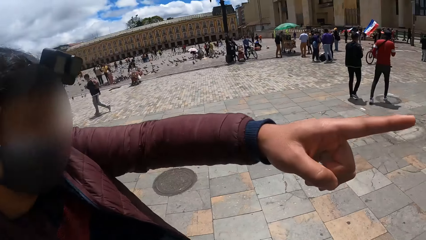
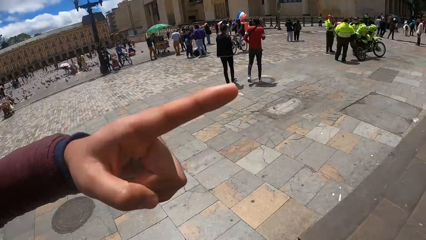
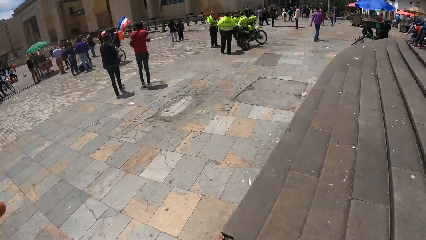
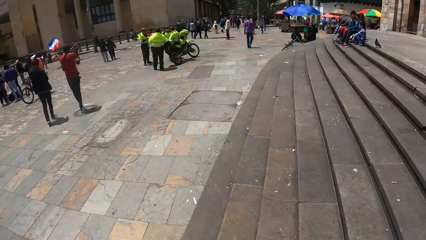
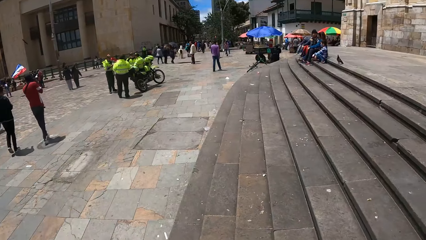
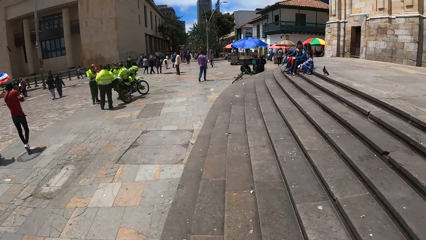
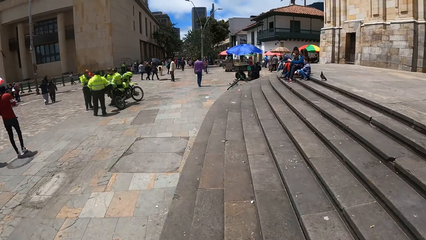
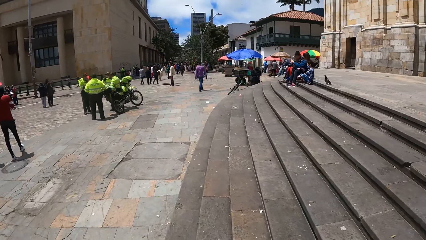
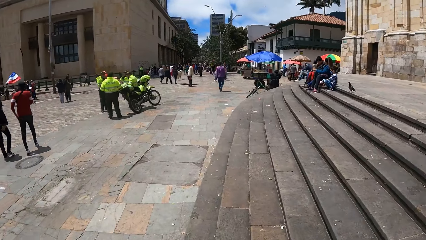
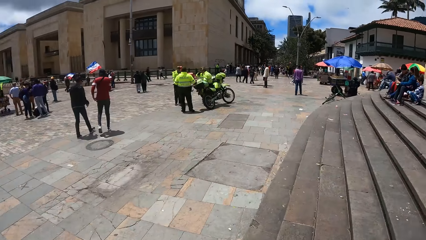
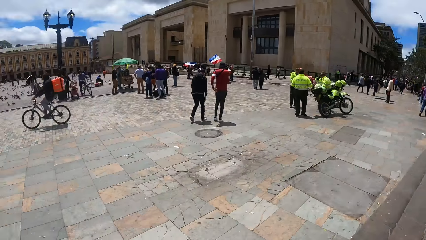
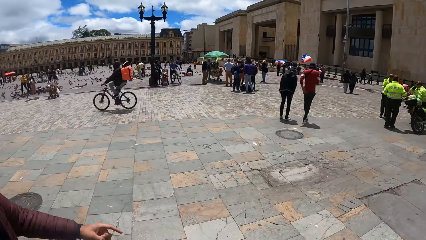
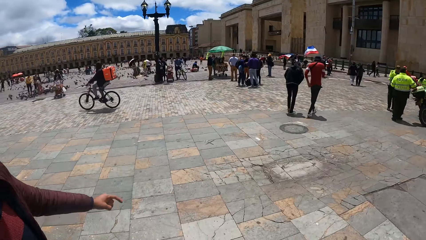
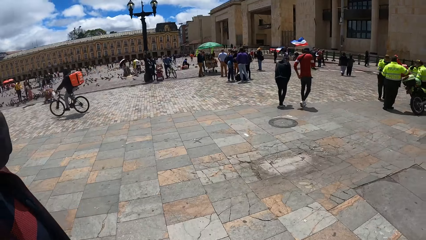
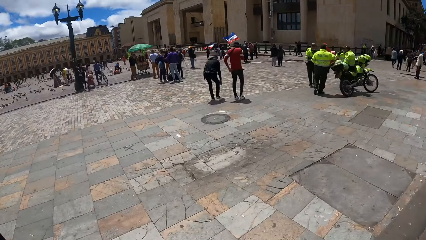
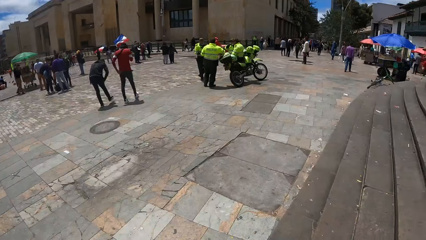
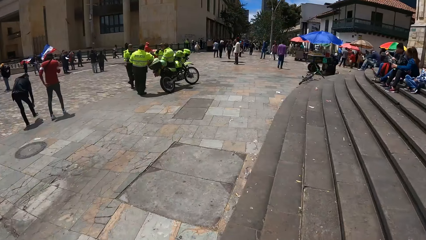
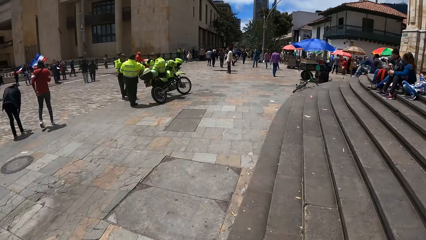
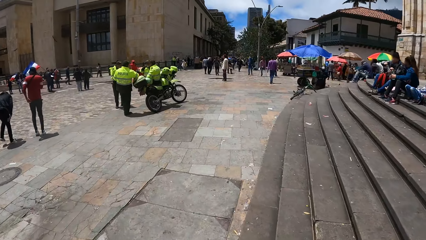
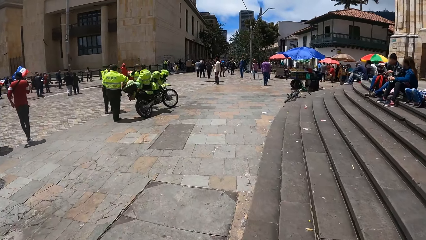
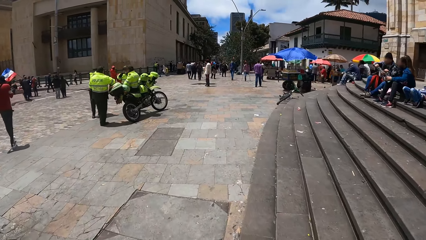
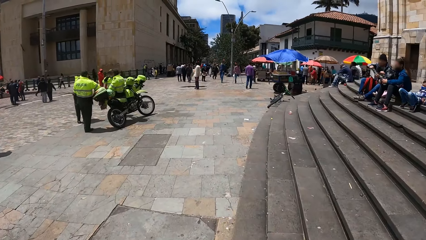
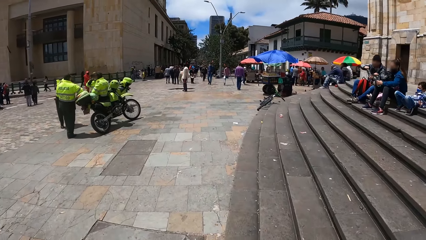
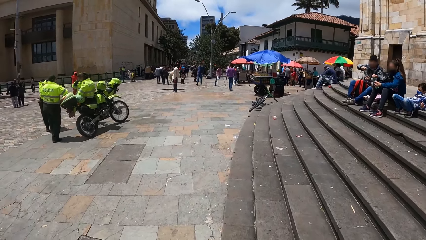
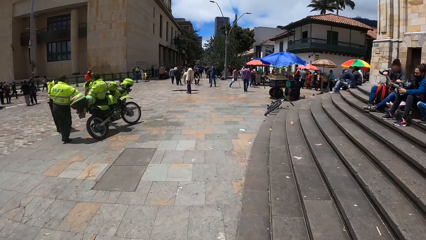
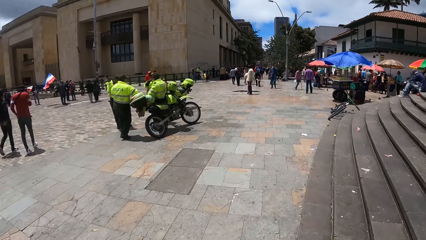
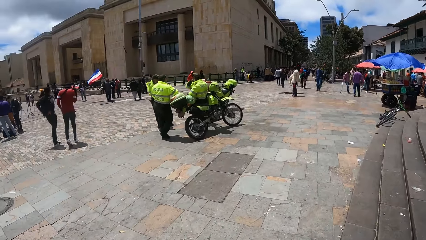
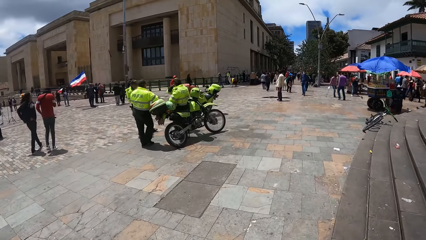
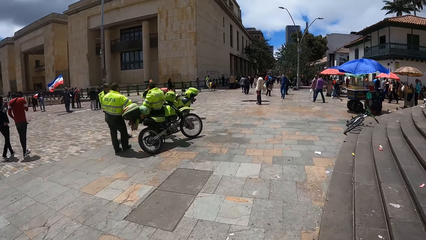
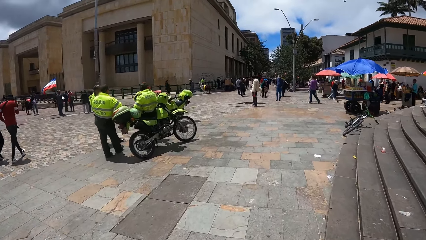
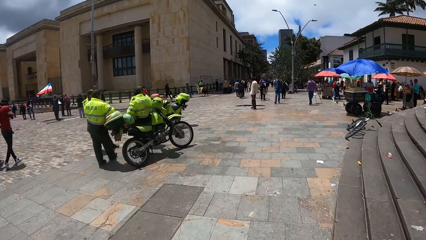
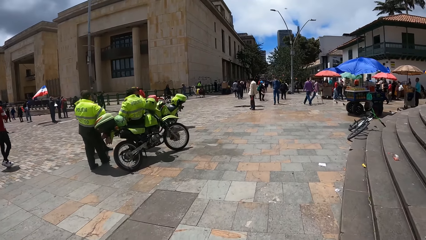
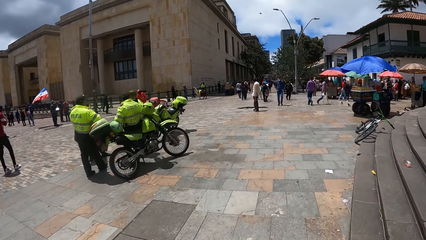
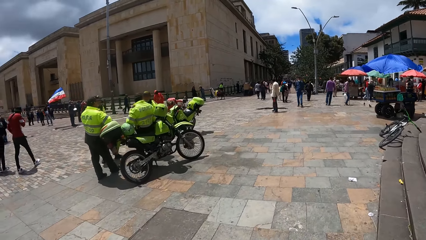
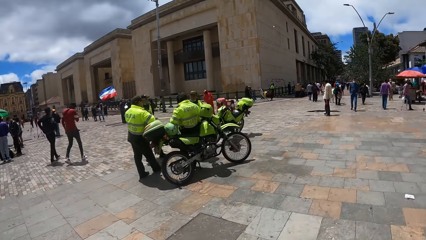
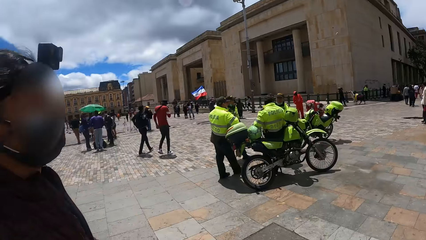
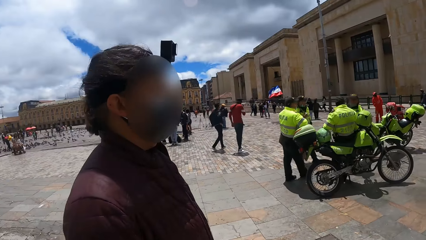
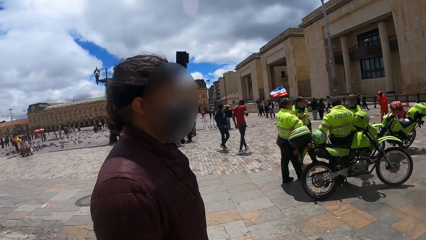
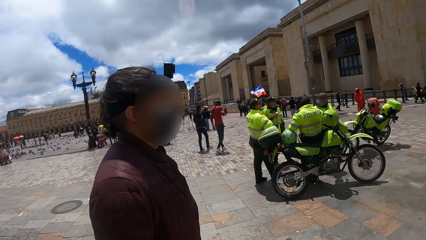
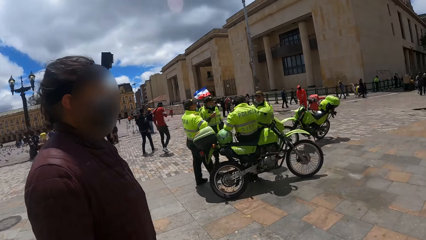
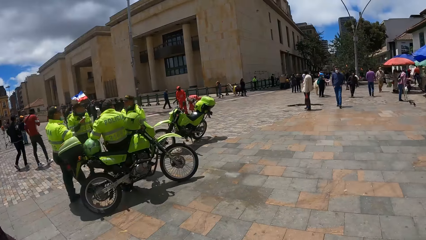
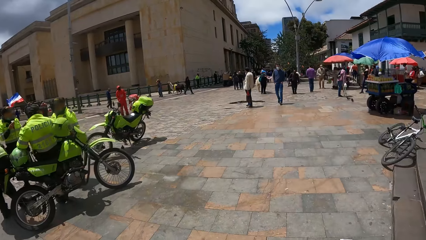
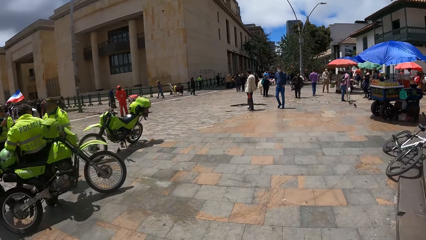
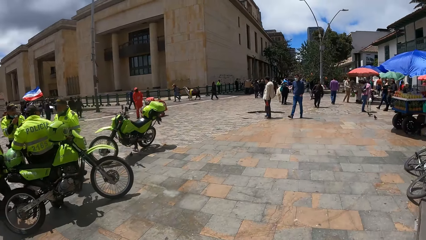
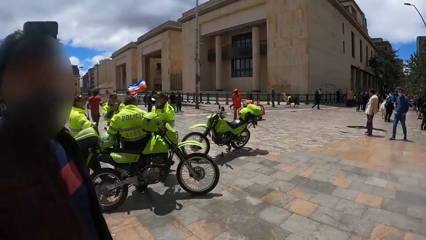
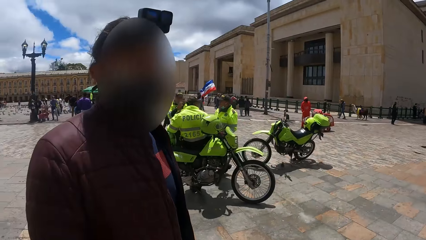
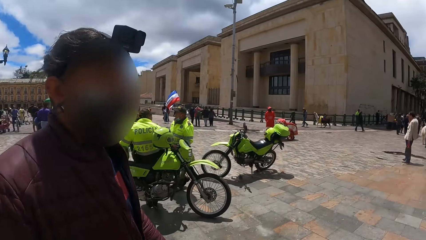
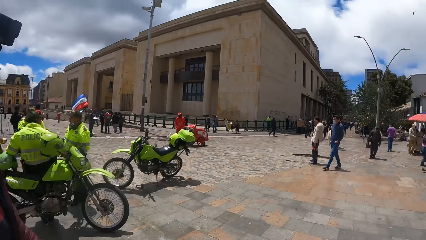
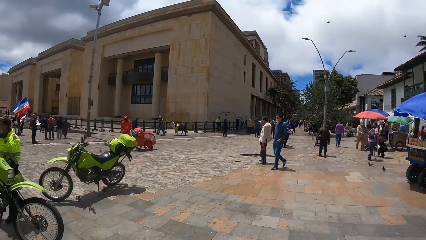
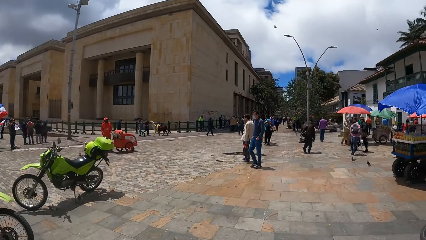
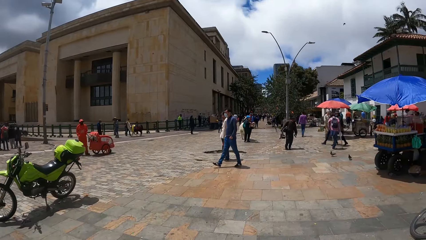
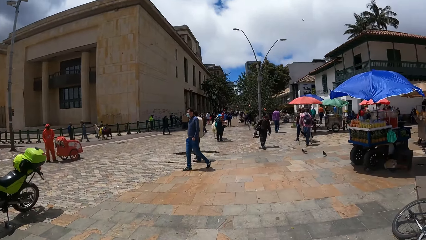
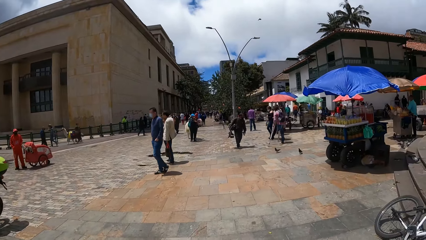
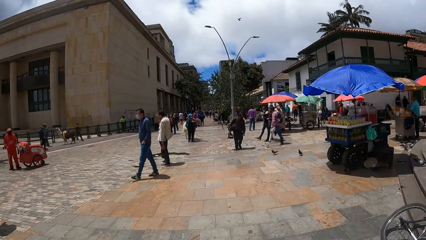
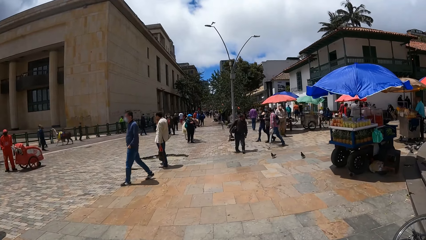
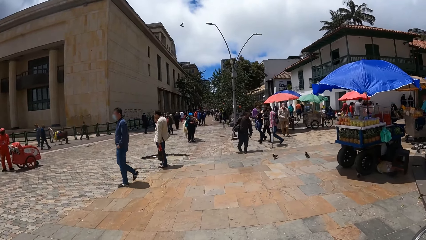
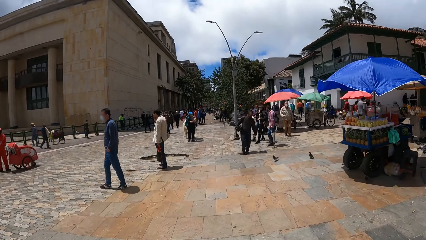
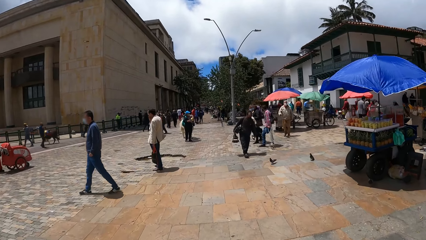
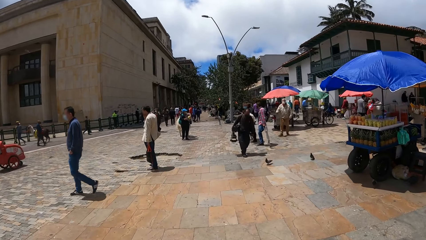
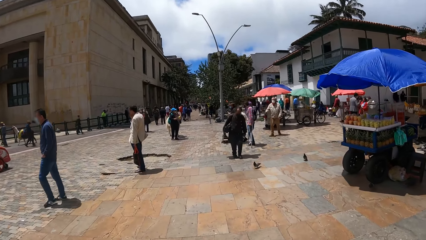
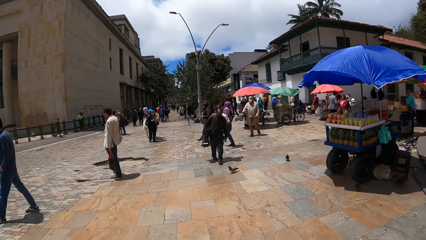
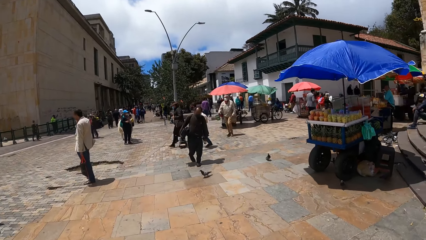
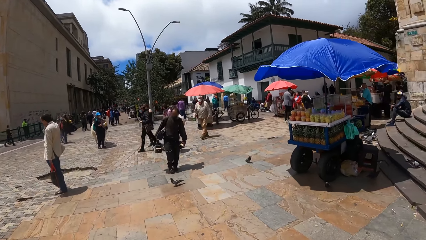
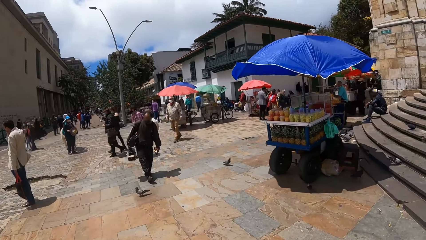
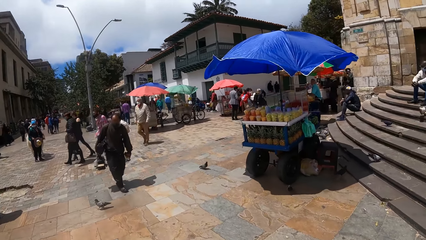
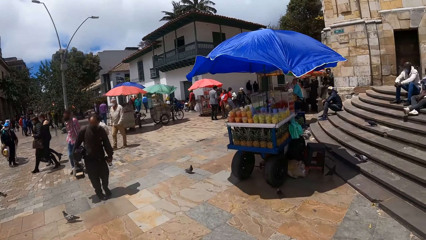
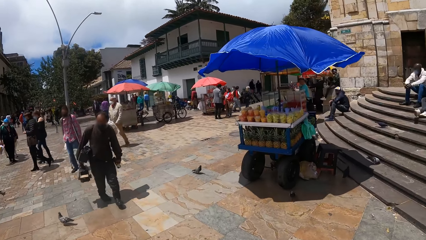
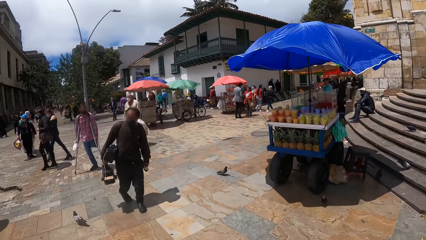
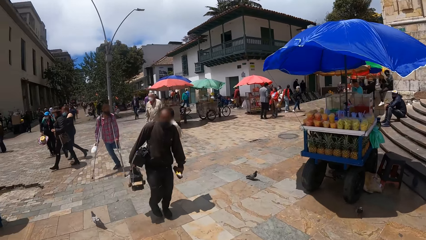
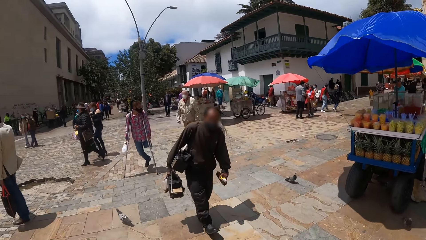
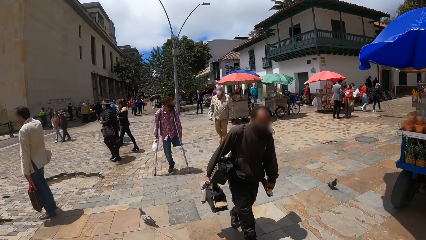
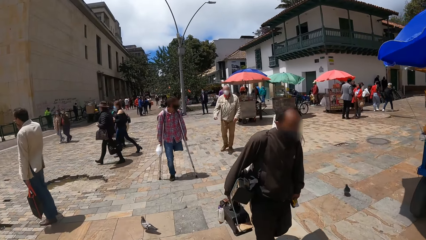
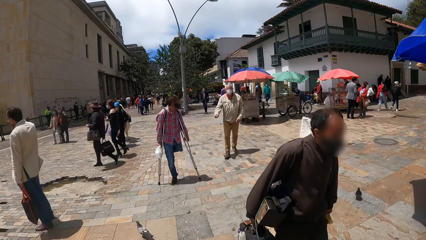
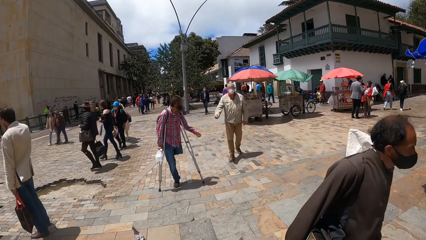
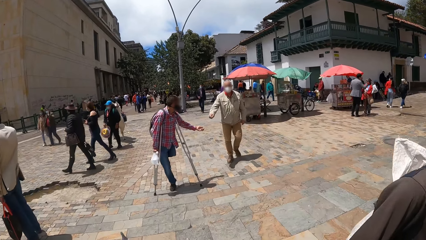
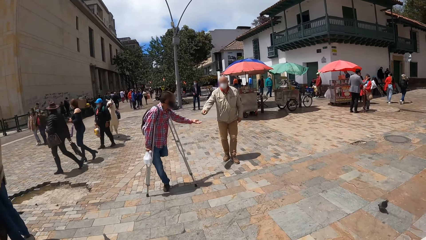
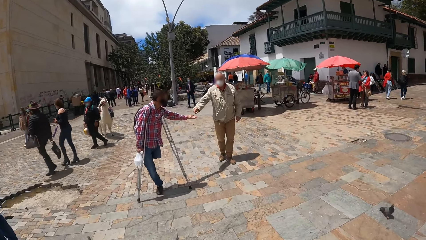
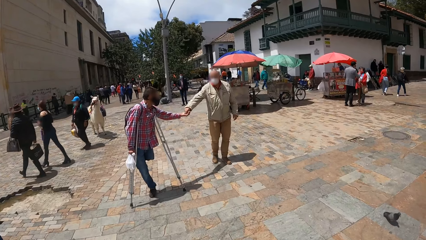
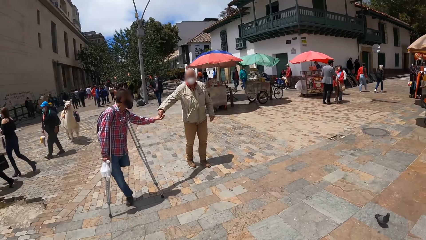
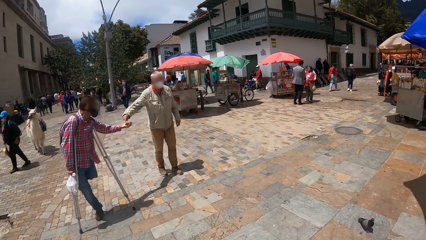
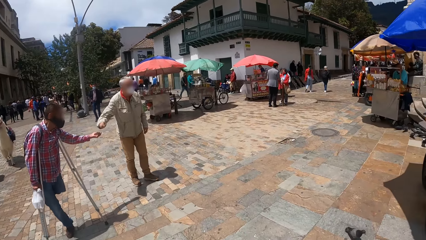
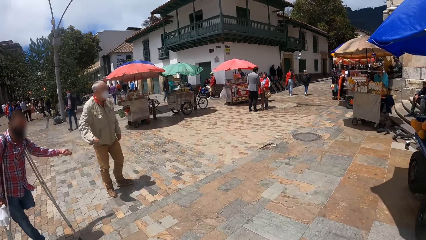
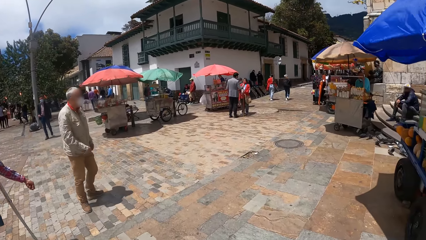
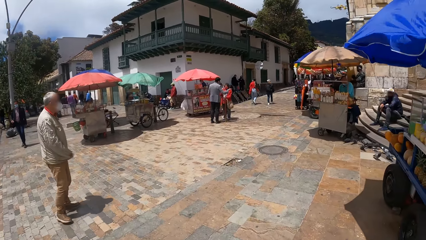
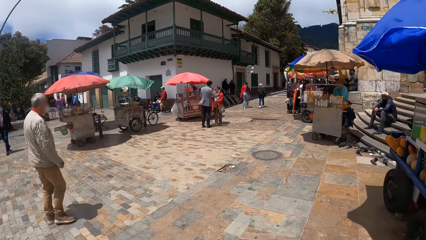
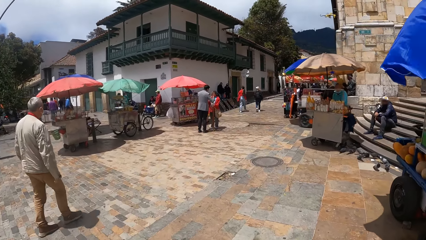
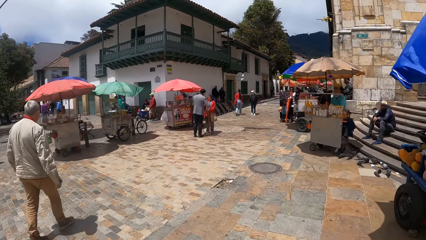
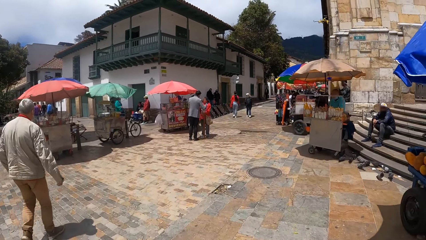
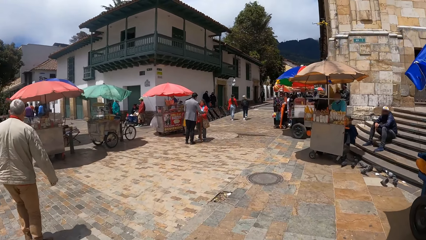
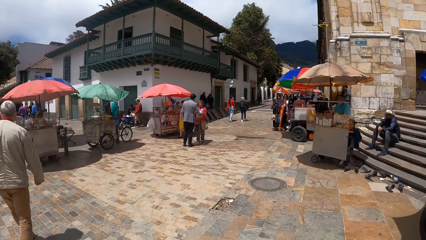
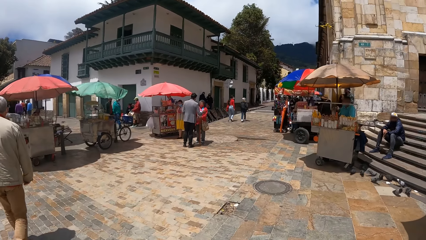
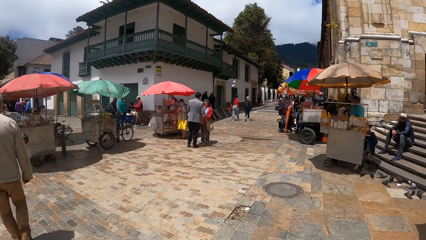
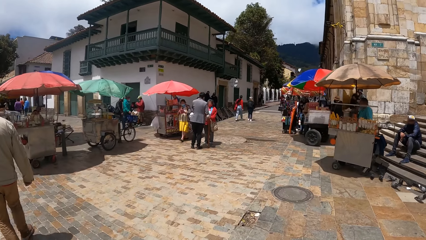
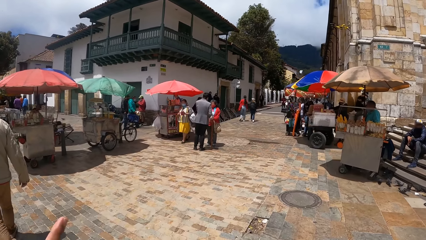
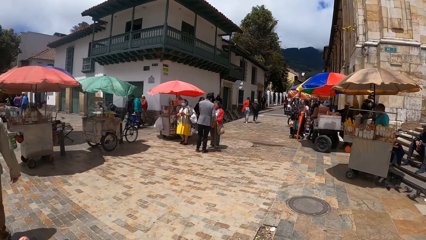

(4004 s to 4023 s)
A person converses with the camera wearer. The camera wearer turns right, looks forward, walks forward, and looks left. The person converses with the camera wearer. The camera wearer looks forward. They look left and turn left. The person and the camera wearer walk on a pavement. The camera wearer converses with the person. They turn right, look forward, and turn left. They converse with the person. They turn right, look forward, look right, and look forward. A man gives another man money. The camera wearer walks right.
